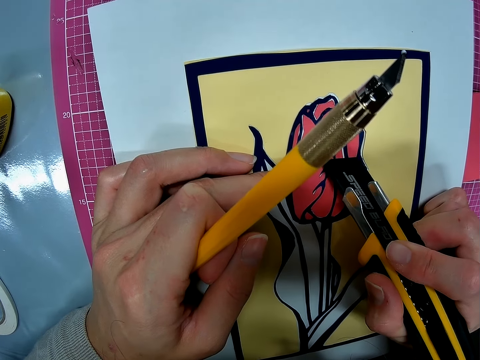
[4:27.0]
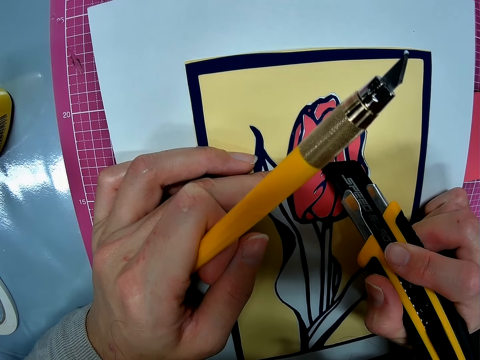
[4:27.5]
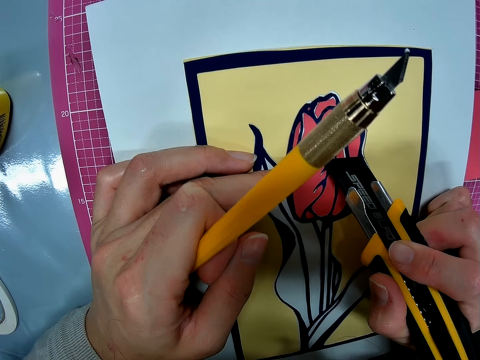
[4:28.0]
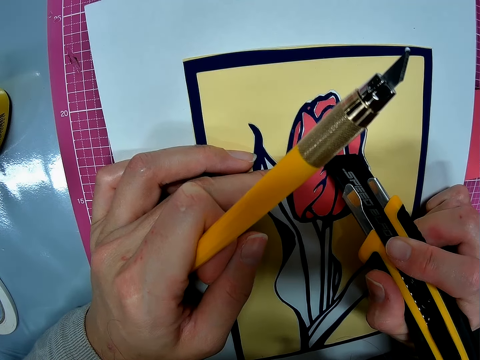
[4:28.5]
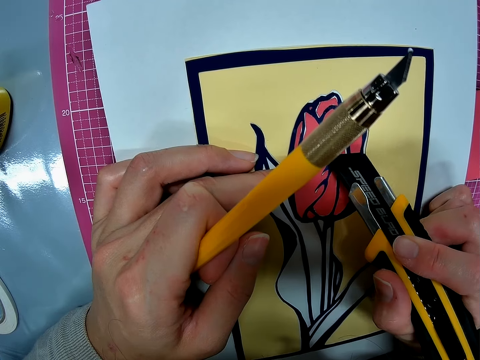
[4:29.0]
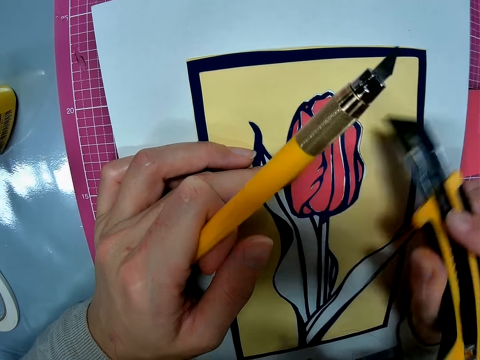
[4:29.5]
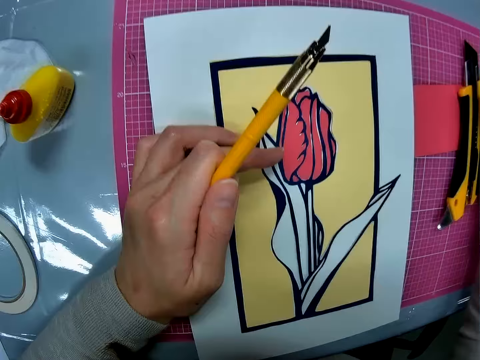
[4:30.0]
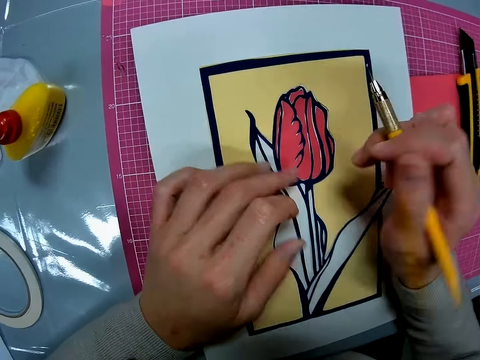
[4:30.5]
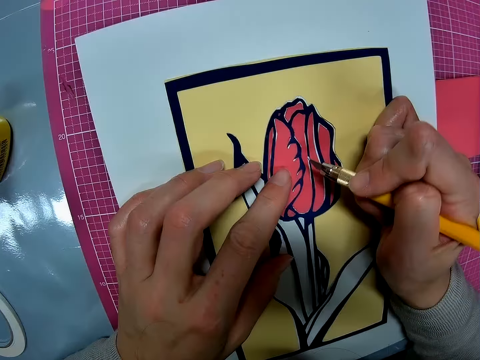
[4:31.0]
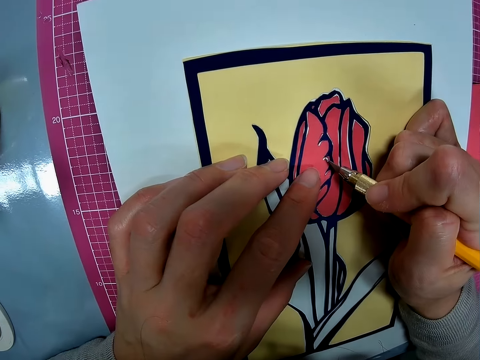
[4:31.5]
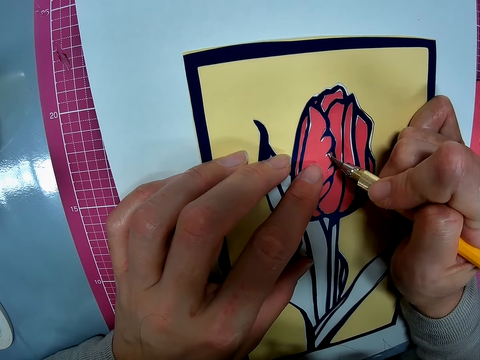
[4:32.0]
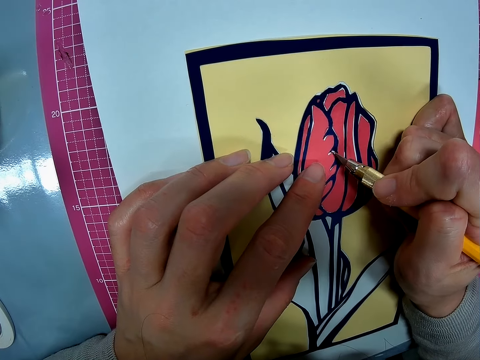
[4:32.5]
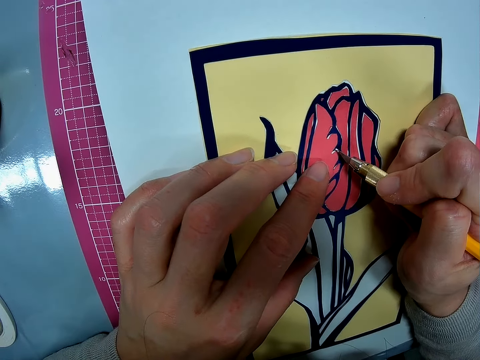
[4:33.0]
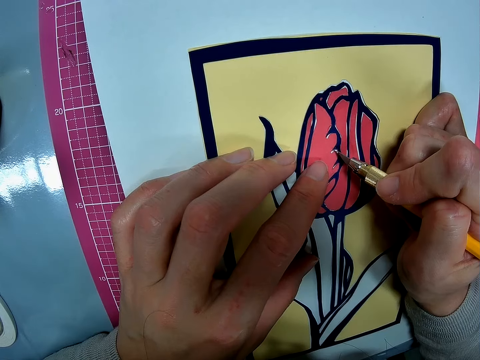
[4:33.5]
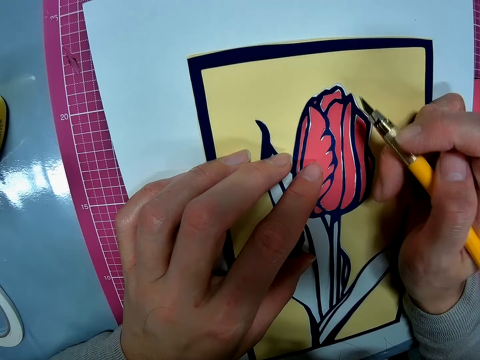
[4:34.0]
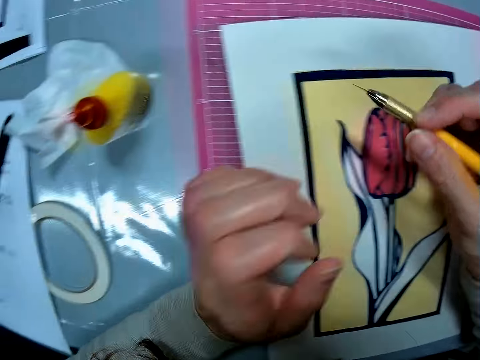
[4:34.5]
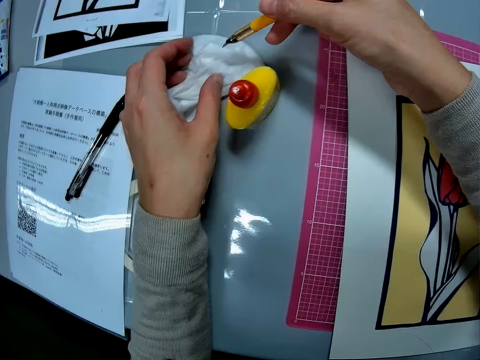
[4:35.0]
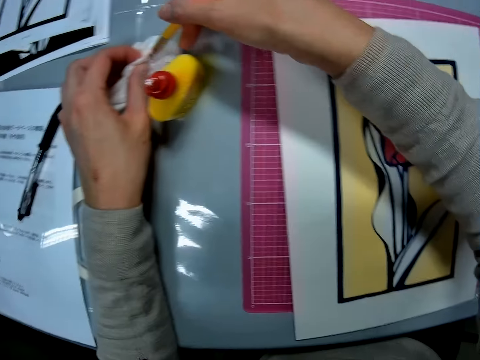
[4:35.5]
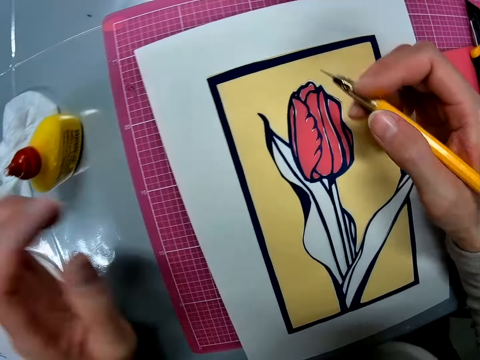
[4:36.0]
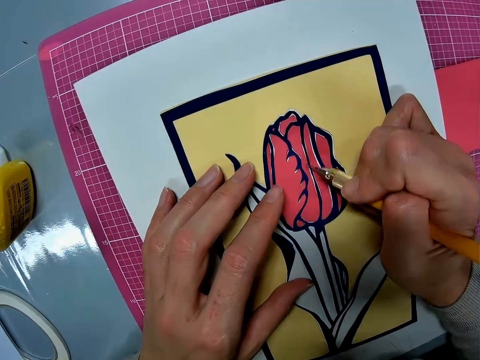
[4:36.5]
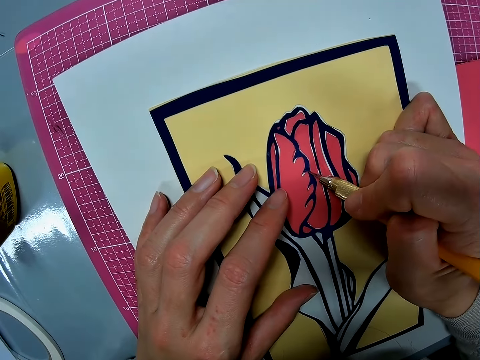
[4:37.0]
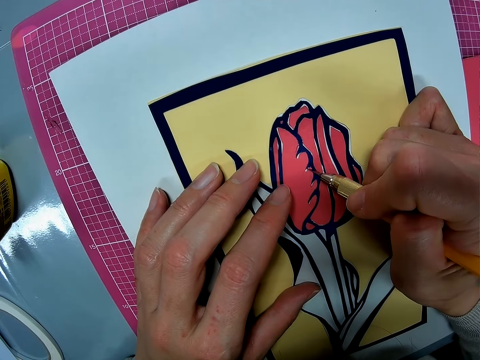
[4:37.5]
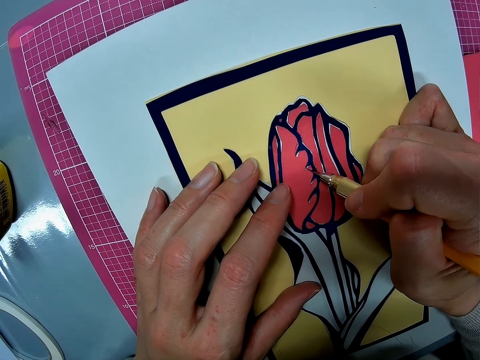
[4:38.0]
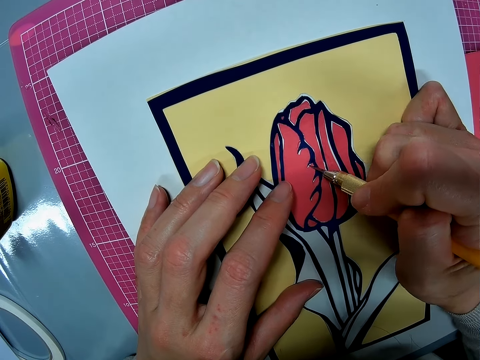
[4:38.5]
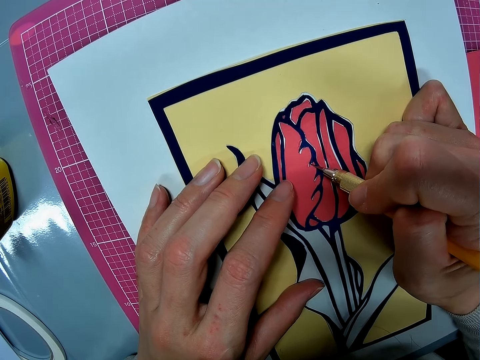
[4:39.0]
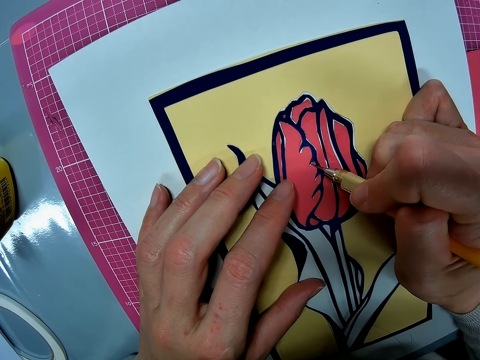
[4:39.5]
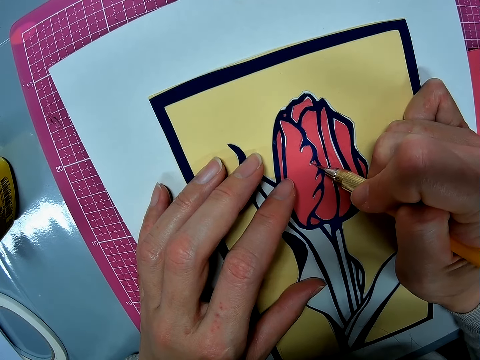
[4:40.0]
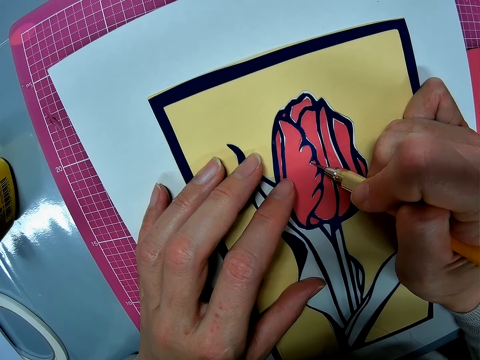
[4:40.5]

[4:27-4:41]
The camera wearer drops the wall art in his right hand on the table. He puts down the utility knife. He passes the cutter from his left hand to his right hand. He handles the hobby knife with his right hand. He uses the cutter in his right hand on the wall art on the table. He applies the glue on the card stock. He adjusts the hobby knife. He cleans the tip of the cutter on a piece of cloth. He uses the cutter on the wall art on the table. He adjusts paper on the card stock with the hobby knife.

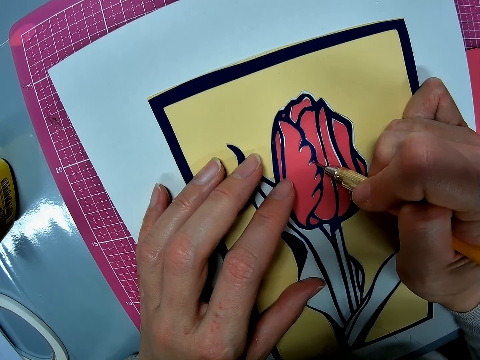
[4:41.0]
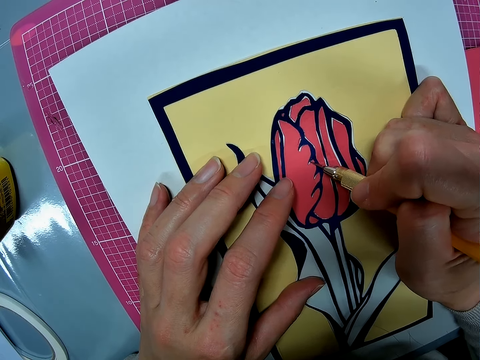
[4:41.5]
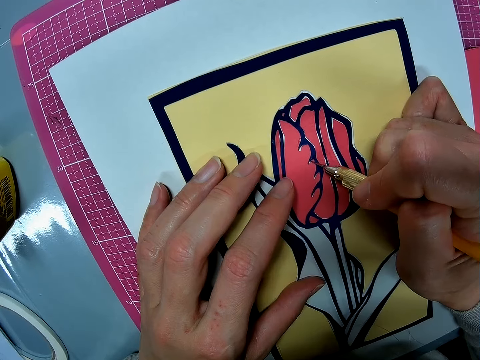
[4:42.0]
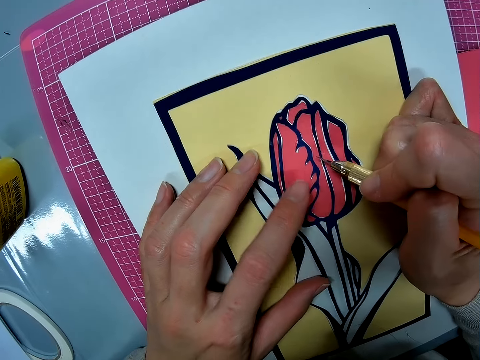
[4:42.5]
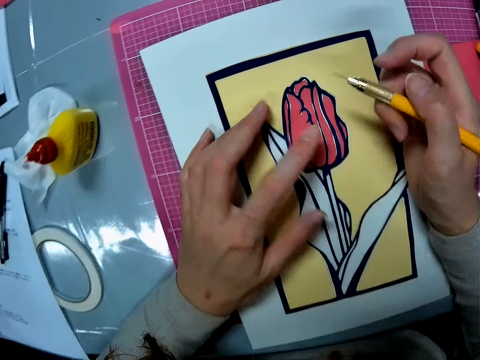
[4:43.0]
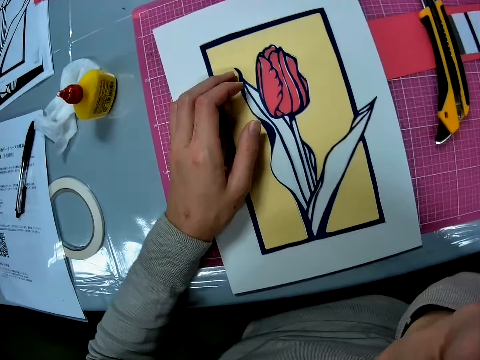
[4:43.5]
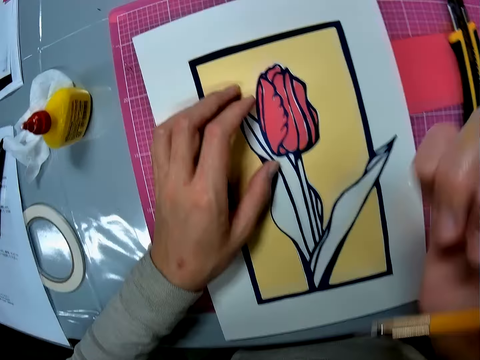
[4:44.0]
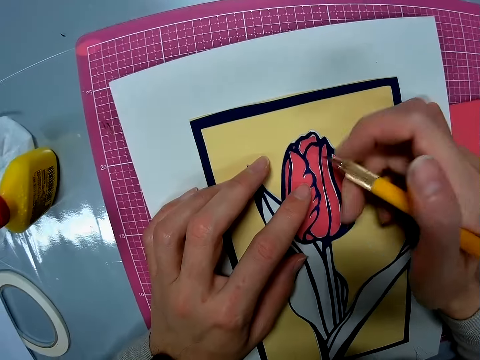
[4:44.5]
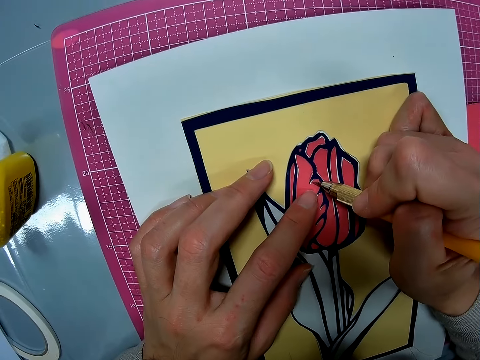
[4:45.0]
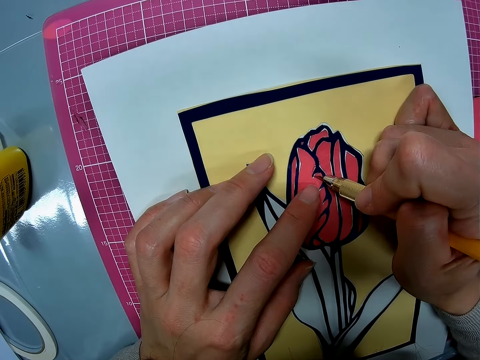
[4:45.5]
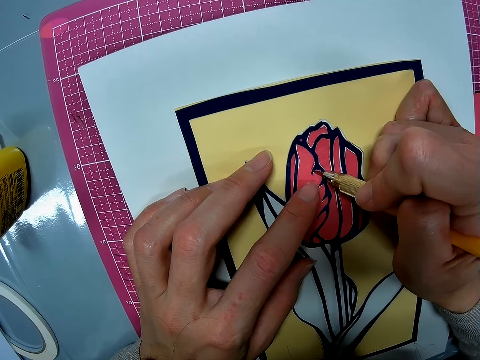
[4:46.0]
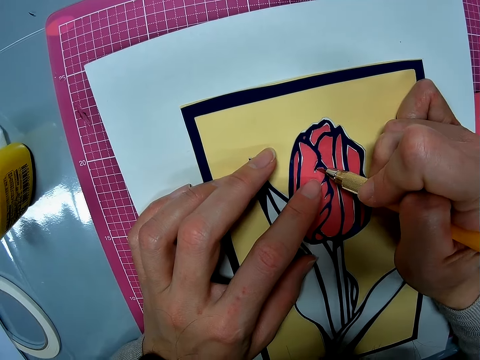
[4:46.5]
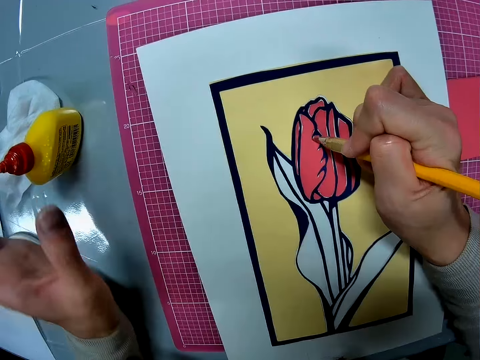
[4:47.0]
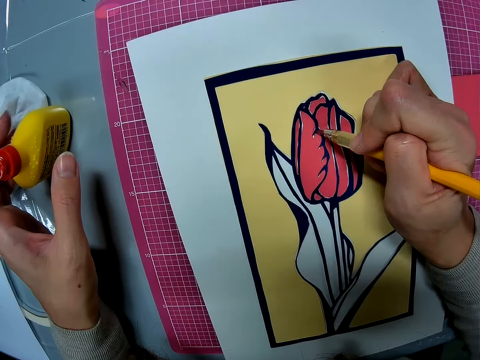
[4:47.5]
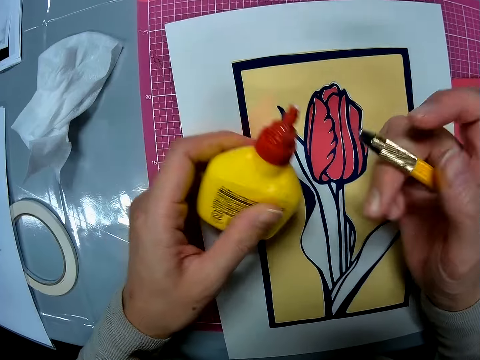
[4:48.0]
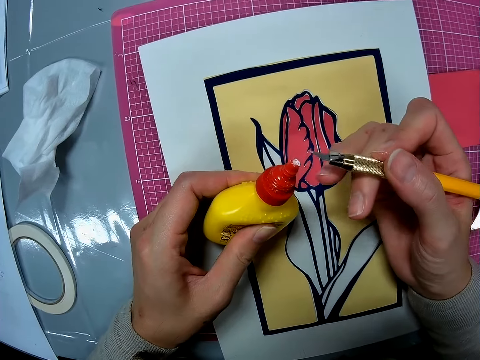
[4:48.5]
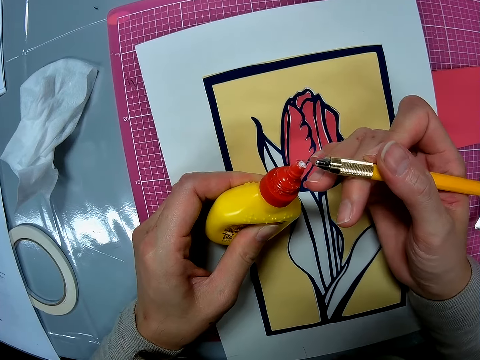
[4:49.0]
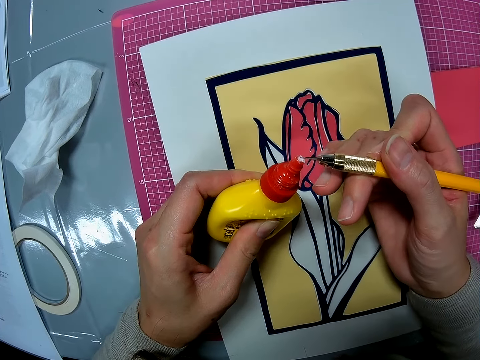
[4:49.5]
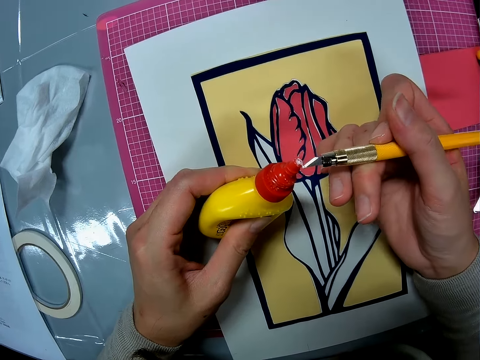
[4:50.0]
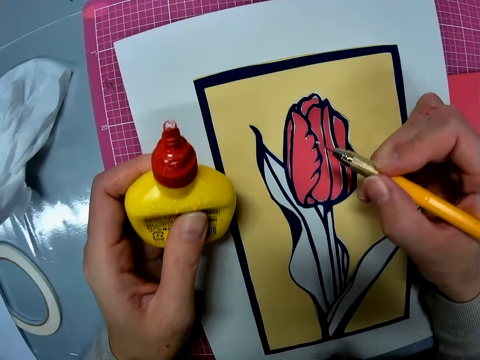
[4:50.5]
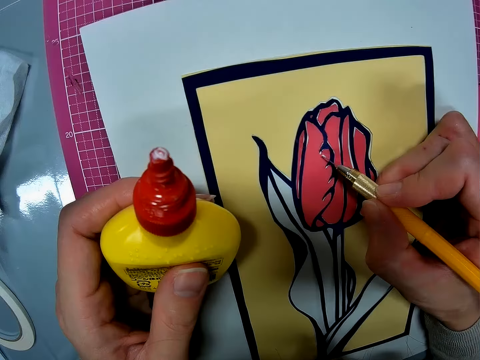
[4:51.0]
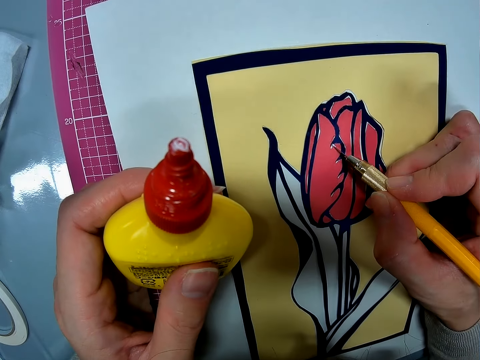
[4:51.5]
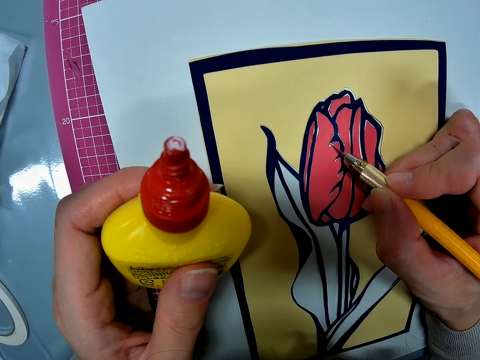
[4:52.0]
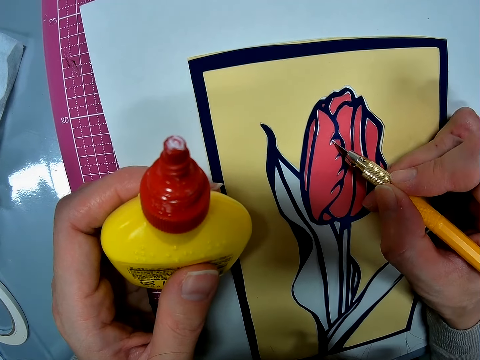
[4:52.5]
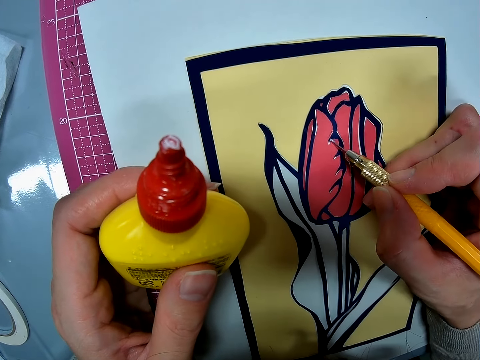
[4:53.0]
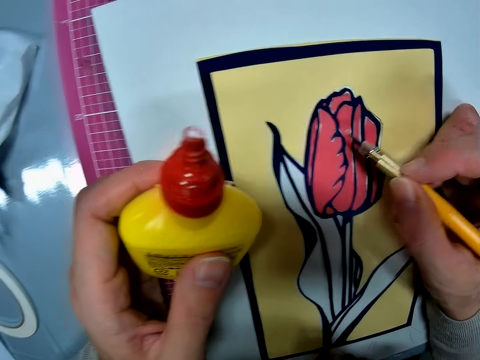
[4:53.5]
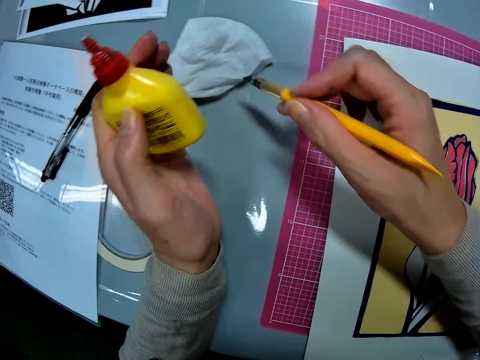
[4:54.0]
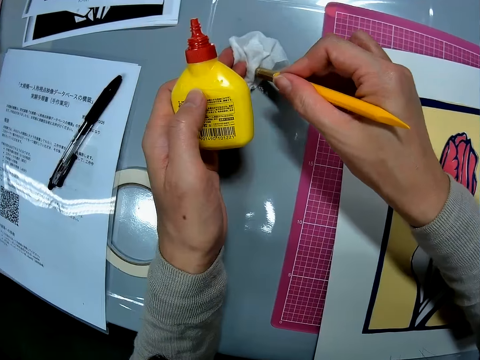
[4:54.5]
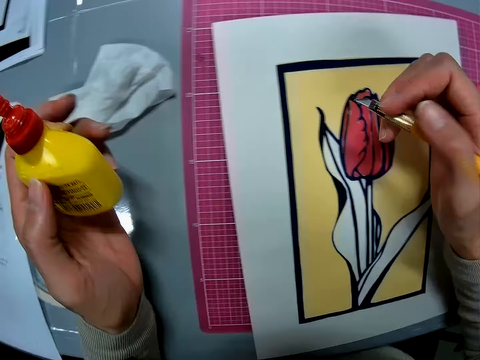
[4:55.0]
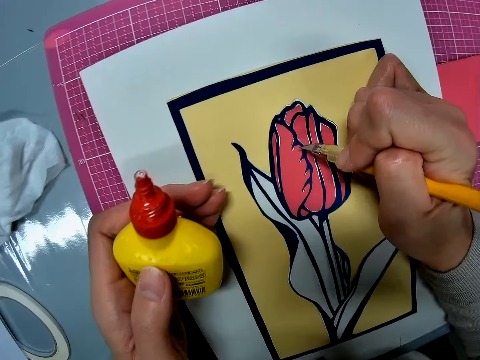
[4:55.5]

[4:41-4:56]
The camera wearer touches his face with his right hand. He adjusts the hobby knife. He uses the cutter on the wall art on the table. He glues the paper on the table with the knife cutter. He cuts the flower model. He picks up a bottle of glue on the table. He takes glue with the knife cutter. He puts the glue on the scalpel. He glues the paper on the table with the knife cutter. He puts the glue on the flower drawing. He cleans the mouth of the glue with a cloth. He cleans the scalpel on a wipe.
